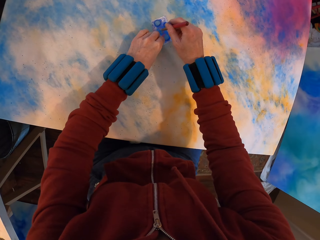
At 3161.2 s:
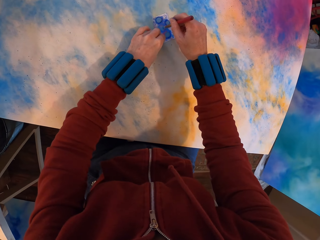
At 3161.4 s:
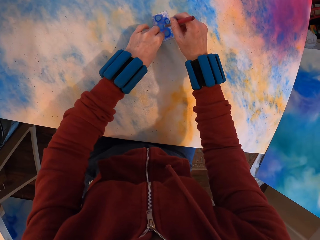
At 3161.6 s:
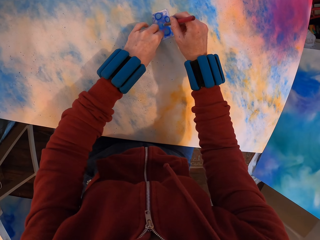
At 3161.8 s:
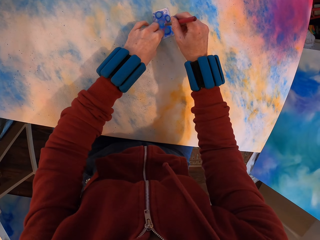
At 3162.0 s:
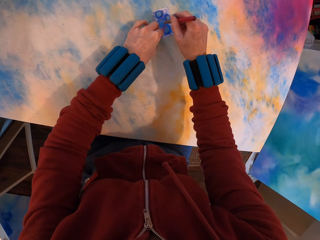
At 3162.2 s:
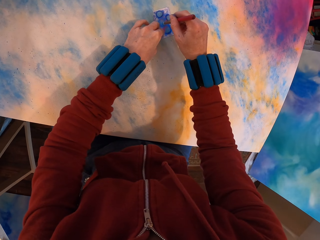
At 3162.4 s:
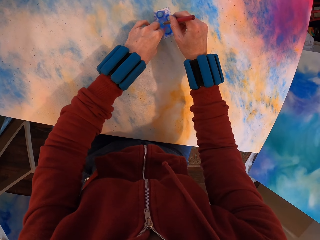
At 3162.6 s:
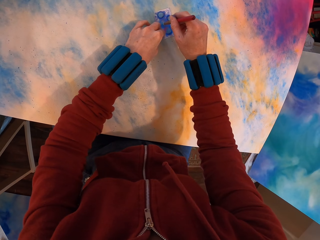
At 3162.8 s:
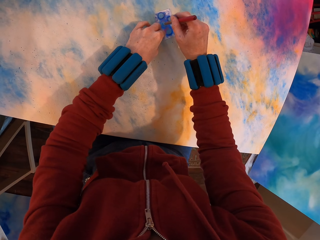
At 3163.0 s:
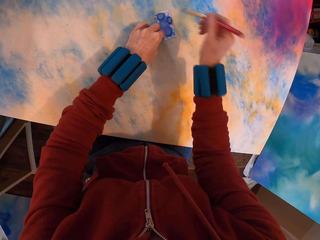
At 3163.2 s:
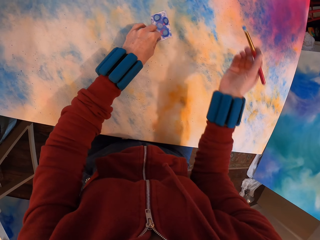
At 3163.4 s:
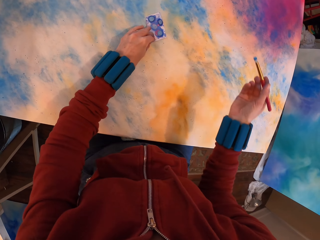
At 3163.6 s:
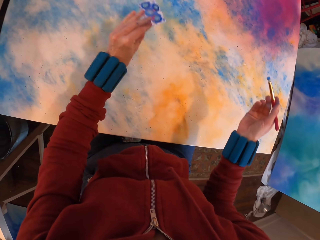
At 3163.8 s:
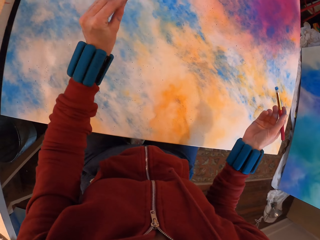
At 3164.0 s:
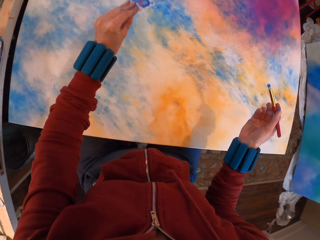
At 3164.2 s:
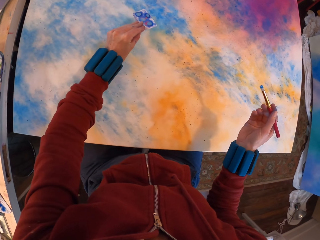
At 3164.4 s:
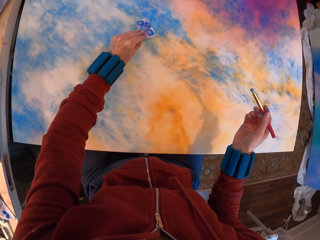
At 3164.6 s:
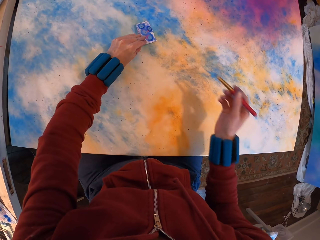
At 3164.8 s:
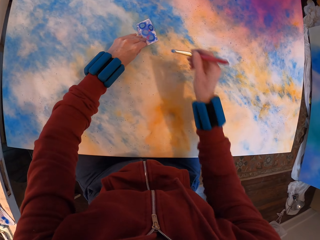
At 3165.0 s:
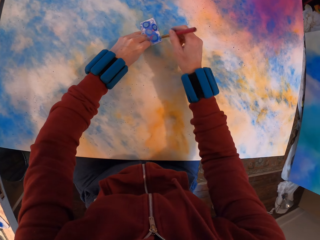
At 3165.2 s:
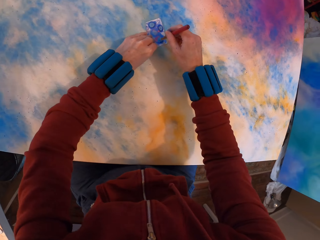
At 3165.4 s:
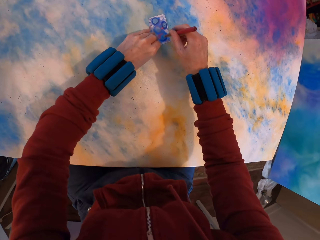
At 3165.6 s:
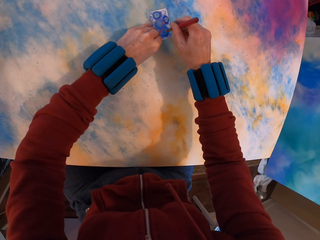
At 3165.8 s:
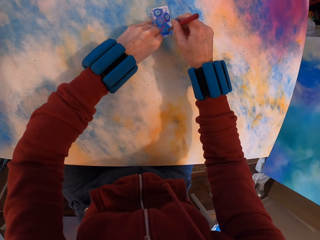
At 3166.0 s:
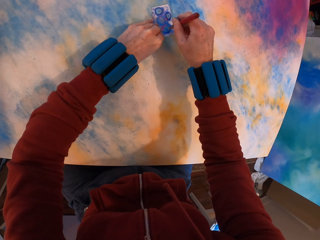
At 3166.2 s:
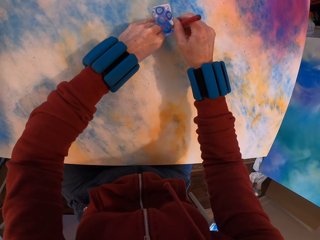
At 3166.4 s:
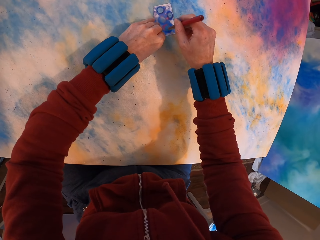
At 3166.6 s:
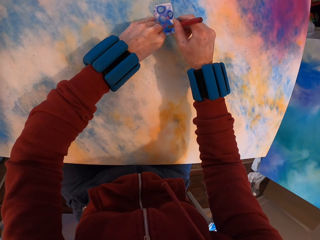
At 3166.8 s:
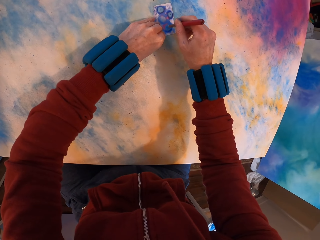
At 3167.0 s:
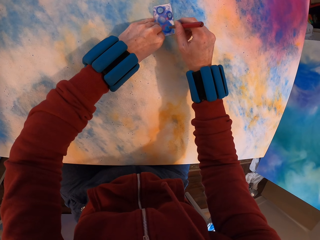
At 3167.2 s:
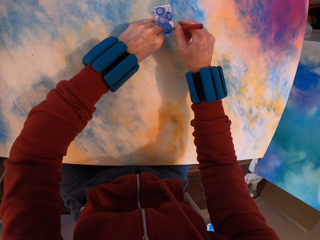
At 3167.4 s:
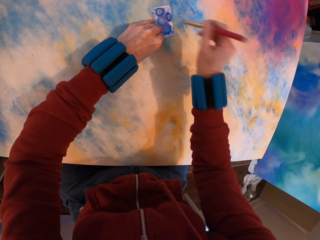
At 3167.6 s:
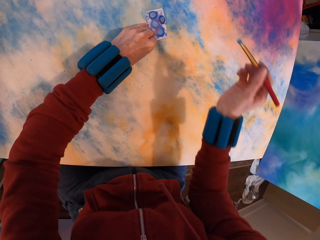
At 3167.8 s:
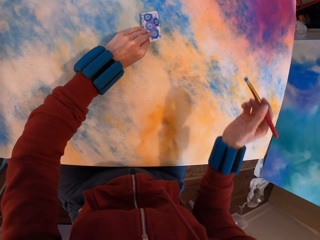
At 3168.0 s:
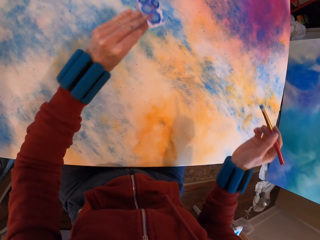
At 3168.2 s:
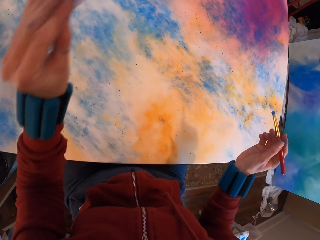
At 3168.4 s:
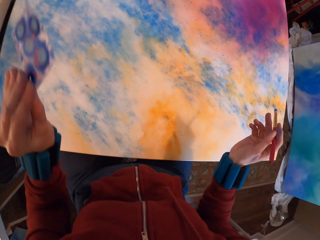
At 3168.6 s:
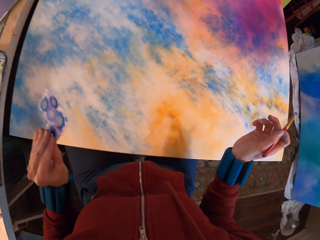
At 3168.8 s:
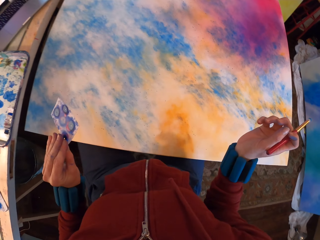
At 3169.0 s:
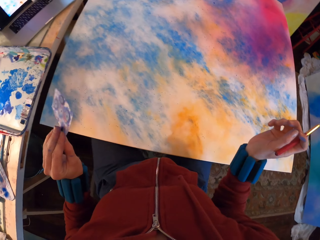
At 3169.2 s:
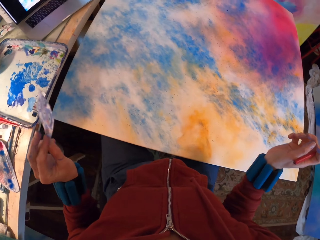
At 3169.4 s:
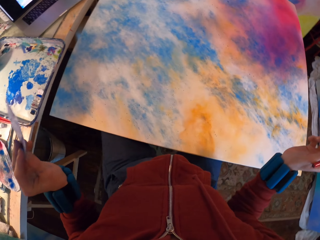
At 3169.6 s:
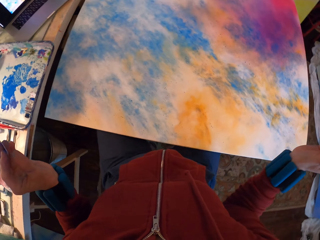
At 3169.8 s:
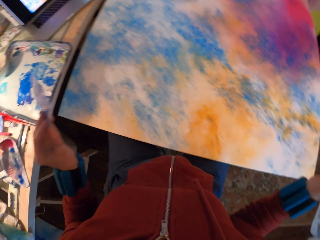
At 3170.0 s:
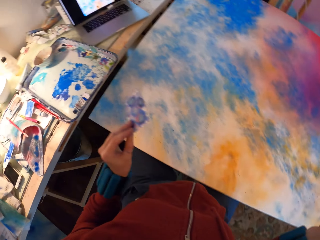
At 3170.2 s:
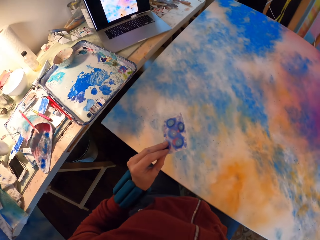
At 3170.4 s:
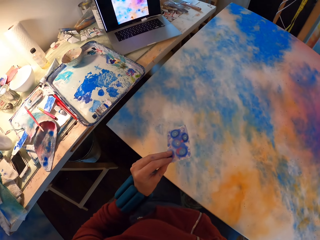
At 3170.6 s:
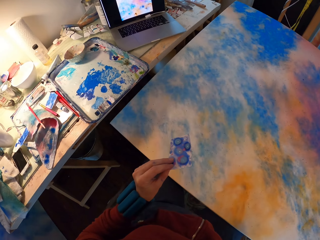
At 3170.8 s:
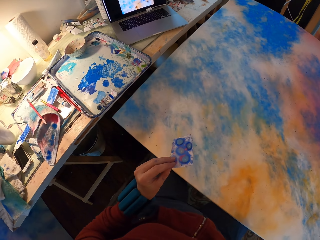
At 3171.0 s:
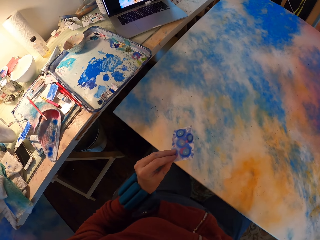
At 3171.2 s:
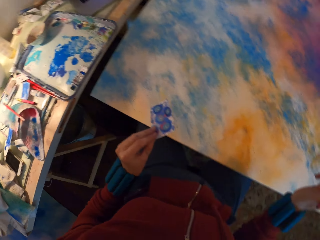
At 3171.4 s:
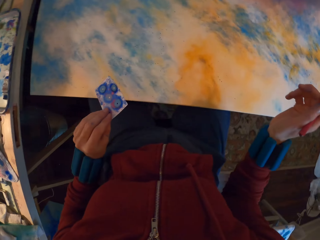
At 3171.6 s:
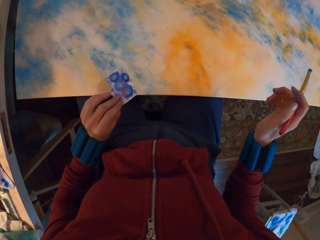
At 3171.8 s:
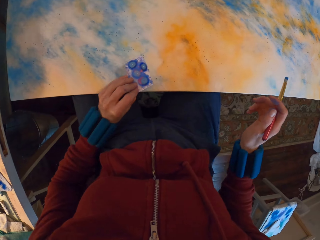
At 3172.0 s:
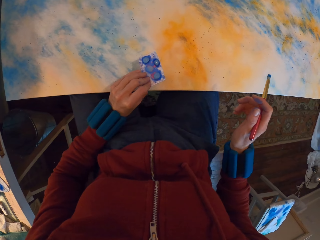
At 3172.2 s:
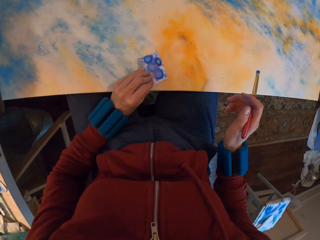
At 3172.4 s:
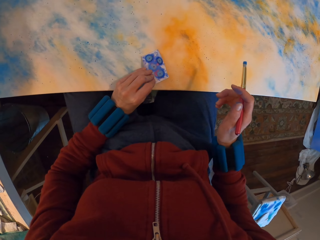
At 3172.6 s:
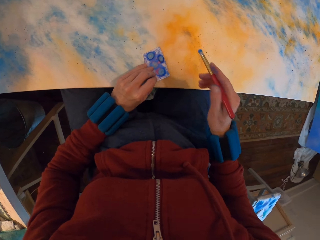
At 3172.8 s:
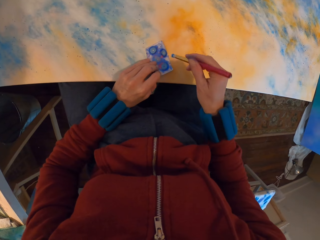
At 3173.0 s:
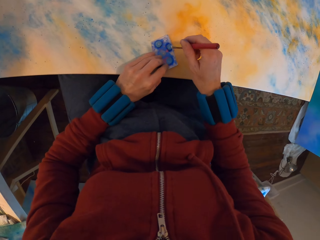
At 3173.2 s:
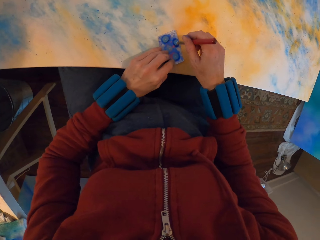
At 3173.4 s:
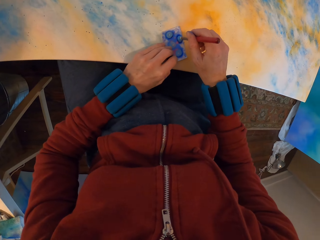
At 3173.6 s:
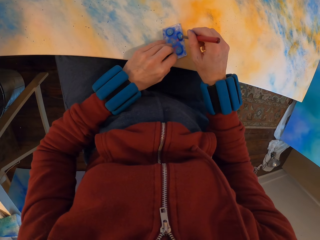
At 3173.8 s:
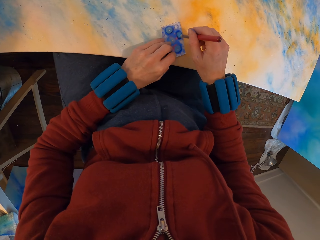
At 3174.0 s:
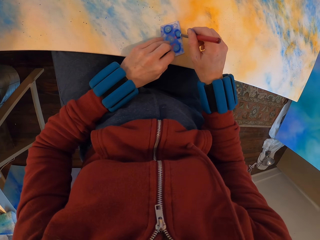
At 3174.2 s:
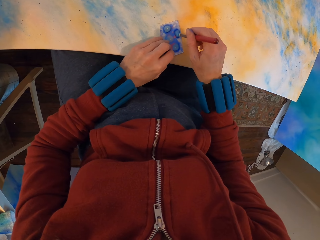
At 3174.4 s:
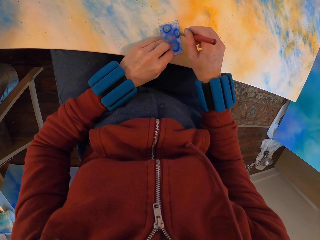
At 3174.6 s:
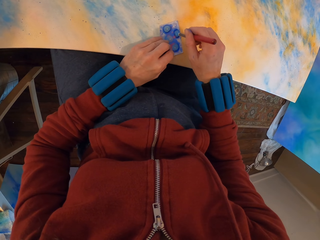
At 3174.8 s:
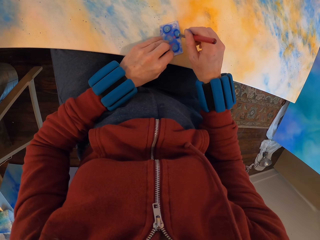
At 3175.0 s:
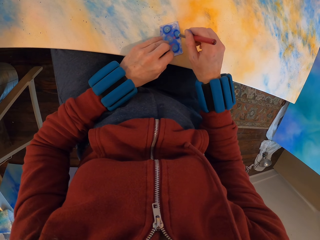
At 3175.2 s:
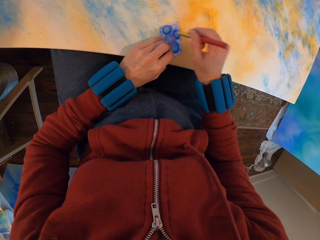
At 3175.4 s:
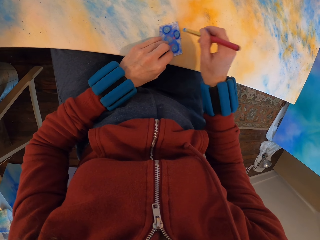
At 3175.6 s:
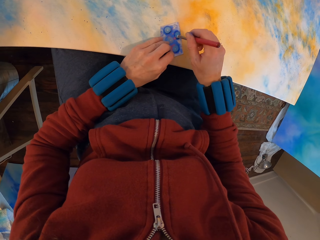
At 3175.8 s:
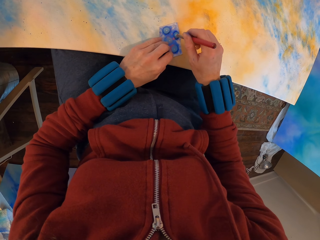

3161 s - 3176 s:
The camera wearer paints the canvas. They lift the paper. They place the paper on the canvas and paint the canvas. They lift the paper. They look at the painting. They place the paper on the canvas. They apply paint on the painting using the watercolor paper.

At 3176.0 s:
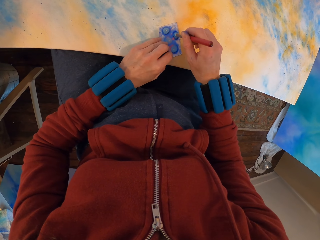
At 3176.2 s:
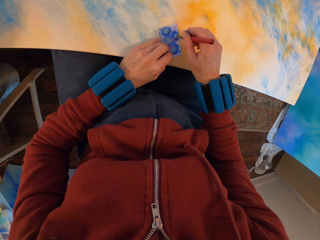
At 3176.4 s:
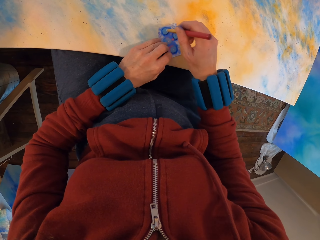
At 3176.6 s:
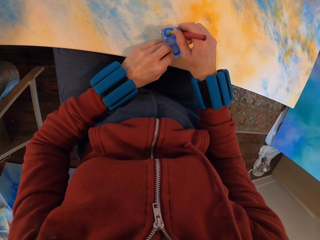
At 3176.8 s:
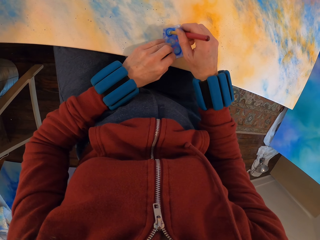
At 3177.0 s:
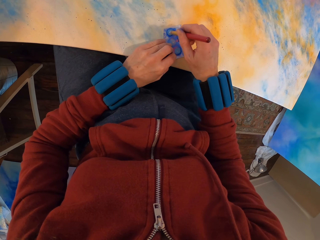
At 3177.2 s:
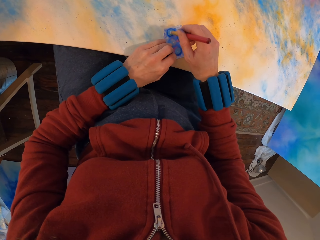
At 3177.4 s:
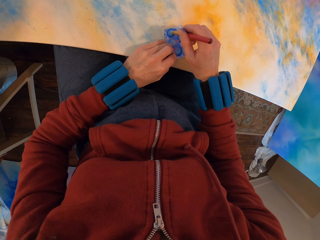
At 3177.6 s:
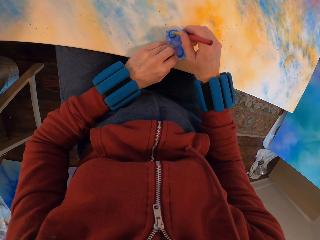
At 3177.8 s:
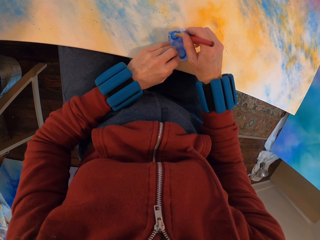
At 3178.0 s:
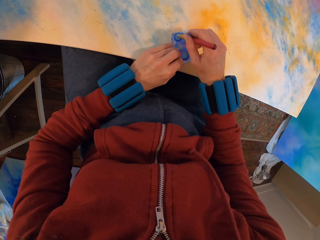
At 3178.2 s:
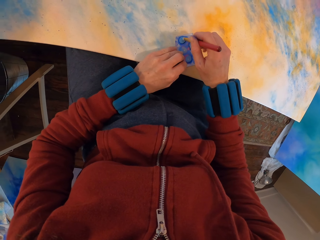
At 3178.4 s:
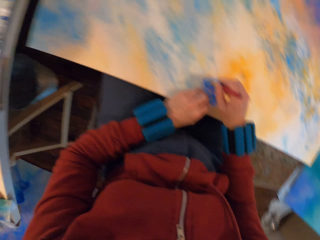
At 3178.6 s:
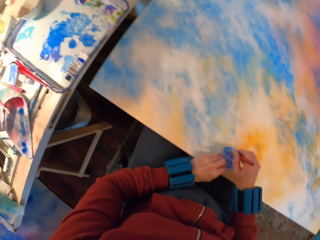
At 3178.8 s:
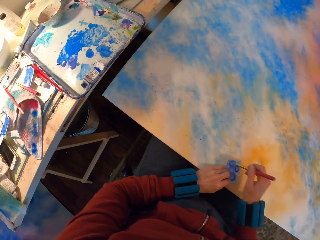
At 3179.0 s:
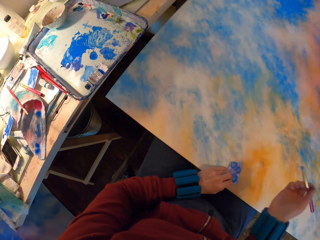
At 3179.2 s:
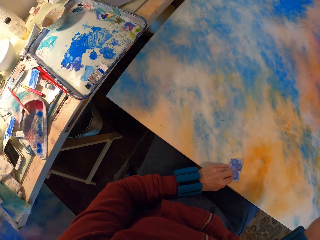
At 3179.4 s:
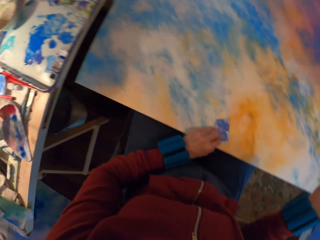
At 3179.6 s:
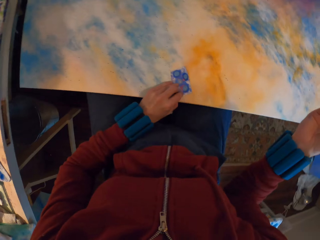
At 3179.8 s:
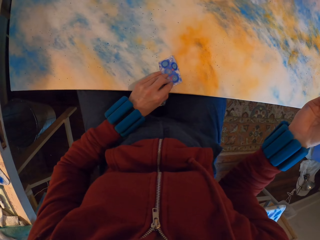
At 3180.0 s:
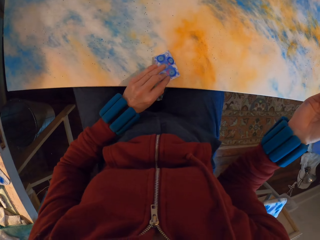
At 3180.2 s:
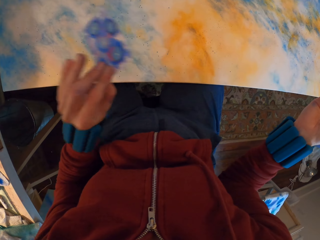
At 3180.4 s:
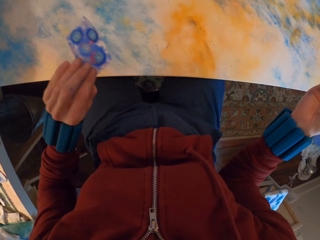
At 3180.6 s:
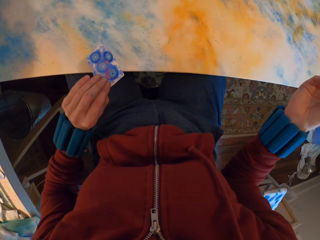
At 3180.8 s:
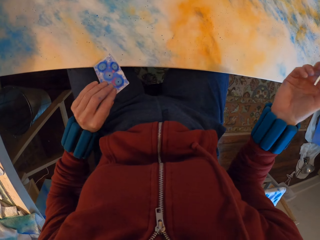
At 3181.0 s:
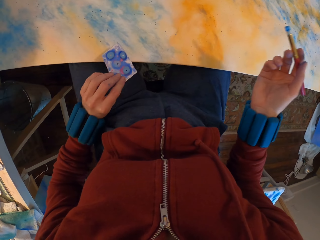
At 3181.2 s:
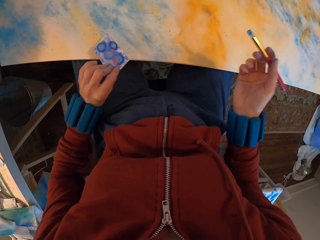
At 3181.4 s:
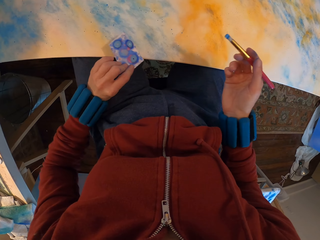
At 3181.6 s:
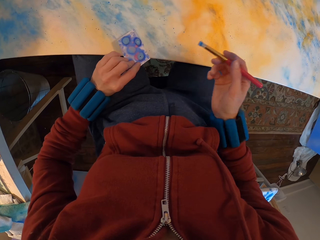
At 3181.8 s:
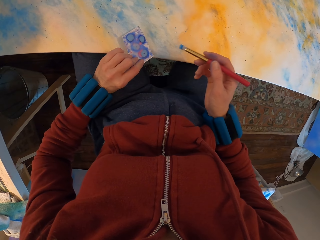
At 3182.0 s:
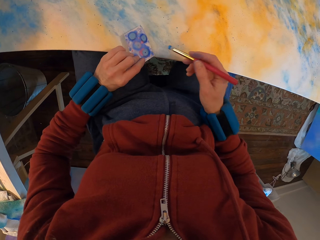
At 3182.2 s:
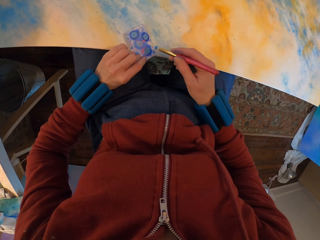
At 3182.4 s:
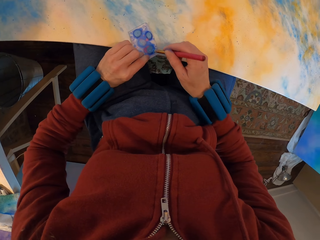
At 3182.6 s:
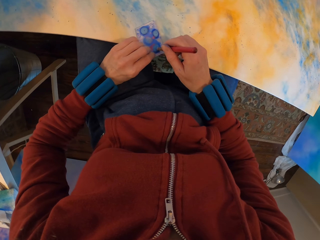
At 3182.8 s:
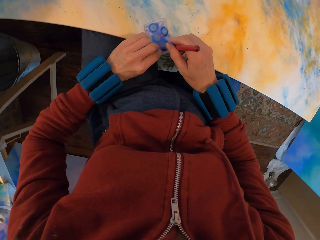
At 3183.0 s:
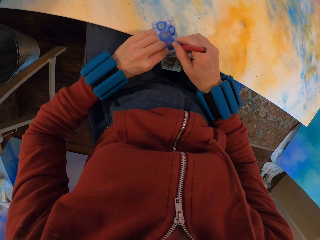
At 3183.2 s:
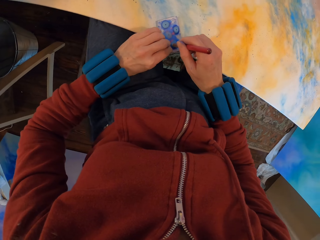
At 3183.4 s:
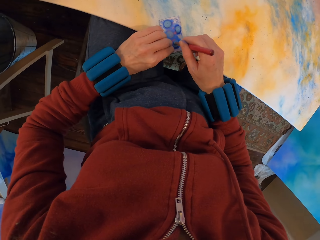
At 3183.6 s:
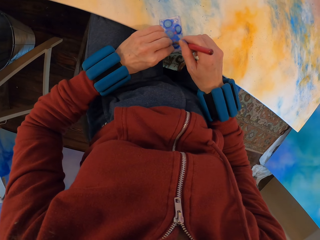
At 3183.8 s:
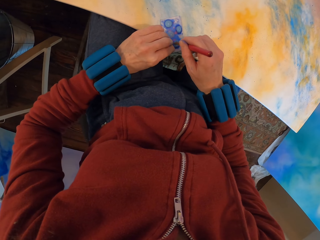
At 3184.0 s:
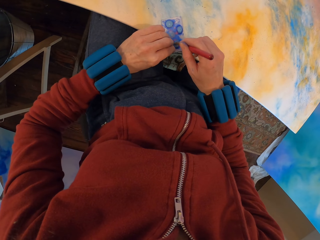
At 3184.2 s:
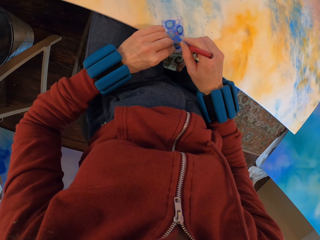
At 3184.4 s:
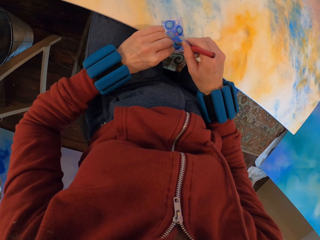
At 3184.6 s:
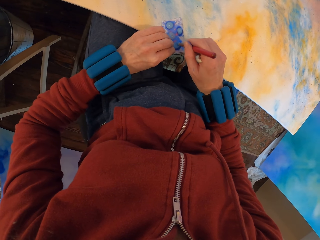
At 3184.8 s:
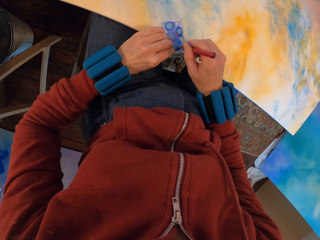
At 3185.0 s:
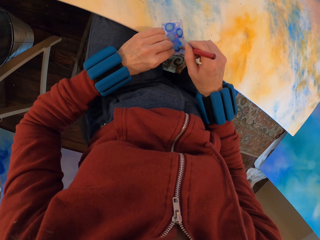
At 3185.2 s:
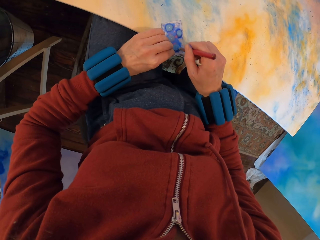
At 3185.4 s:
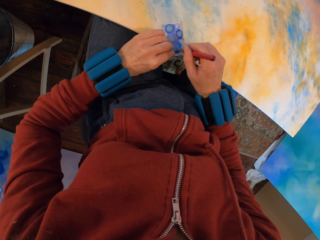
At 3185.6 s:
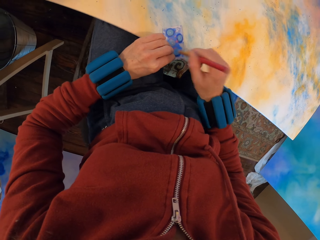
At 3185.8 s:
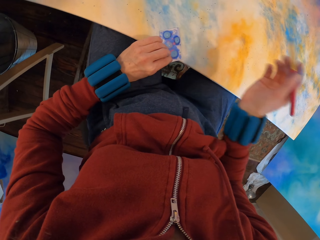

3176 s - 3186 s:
The camera wearer lifts the paper. They place the paper on the canvas and paint the canvas.
